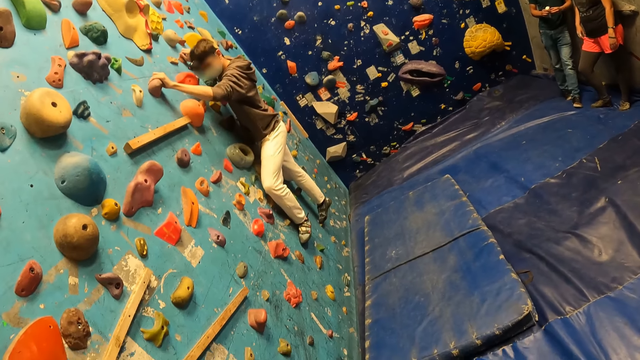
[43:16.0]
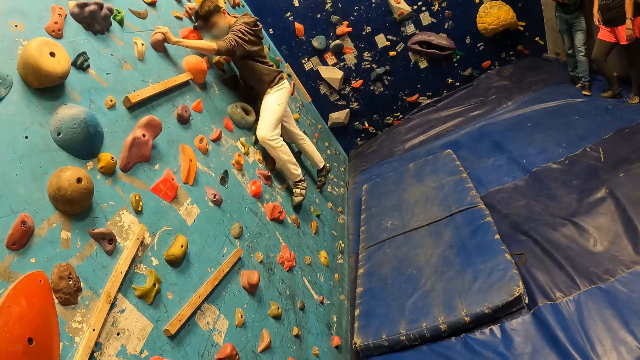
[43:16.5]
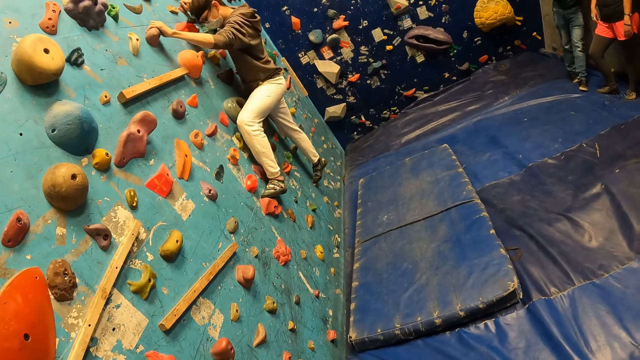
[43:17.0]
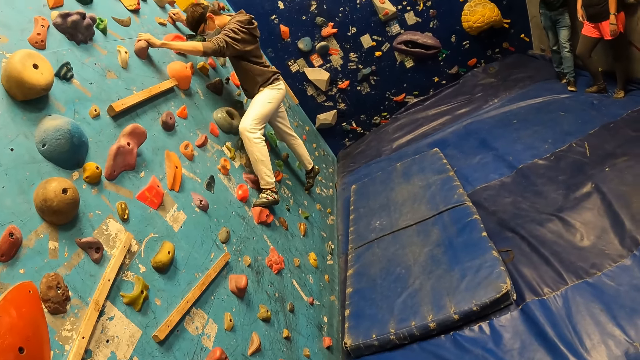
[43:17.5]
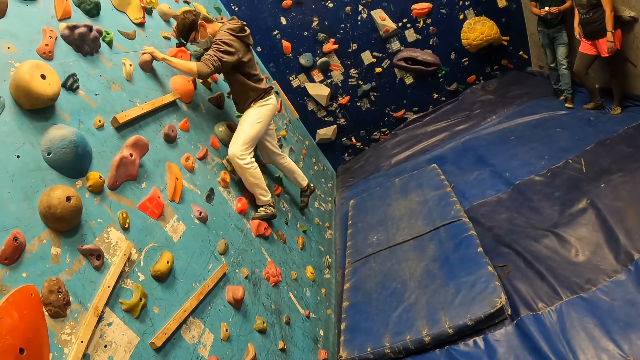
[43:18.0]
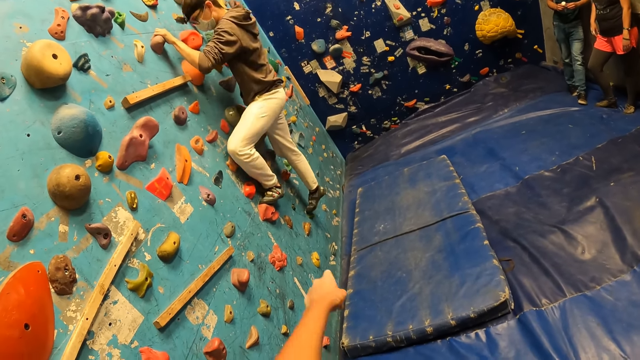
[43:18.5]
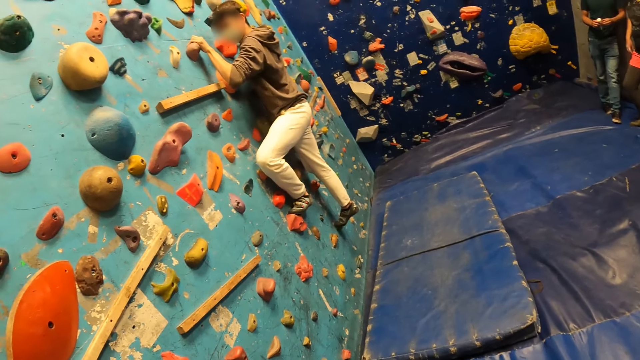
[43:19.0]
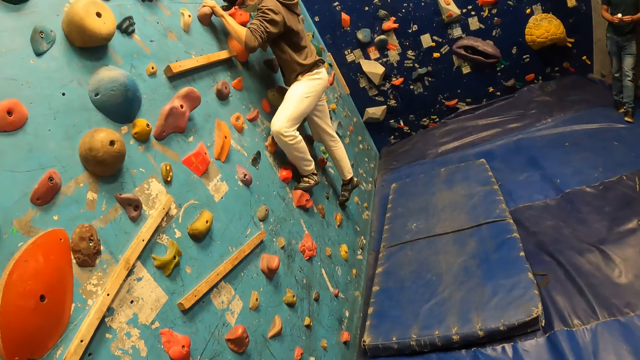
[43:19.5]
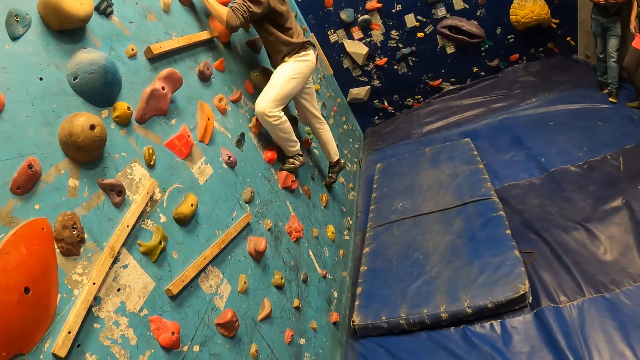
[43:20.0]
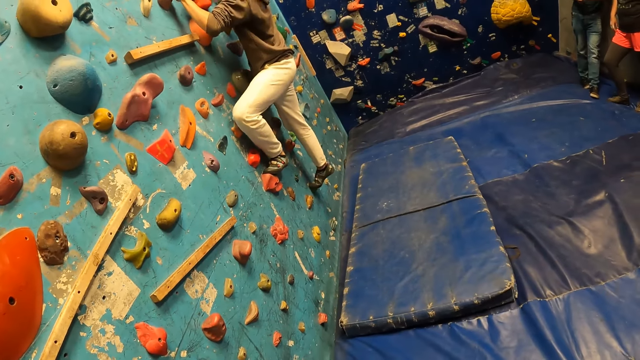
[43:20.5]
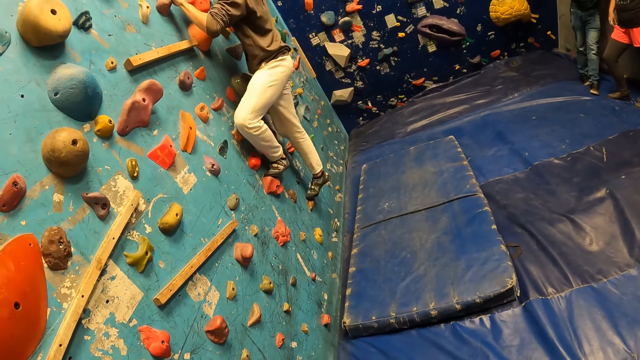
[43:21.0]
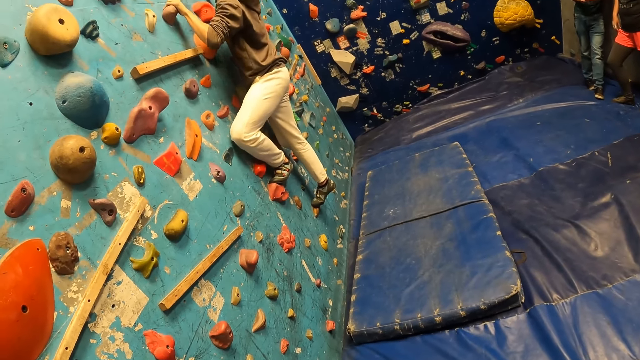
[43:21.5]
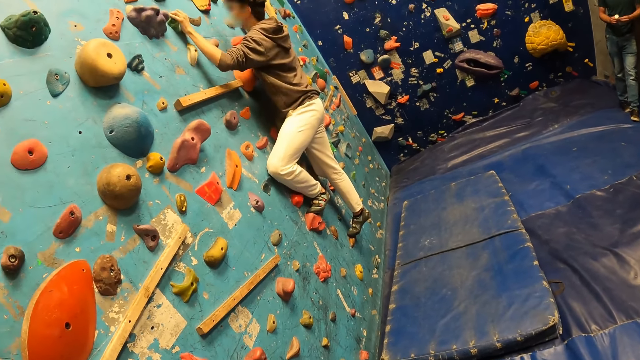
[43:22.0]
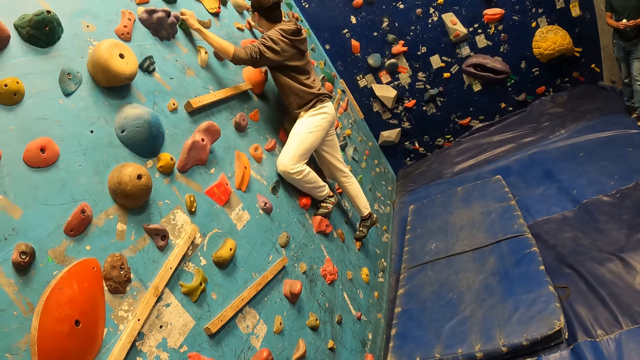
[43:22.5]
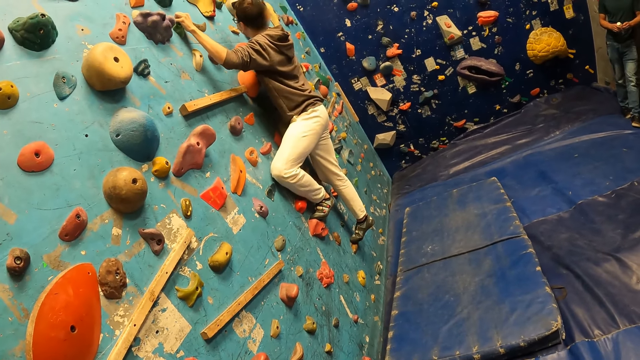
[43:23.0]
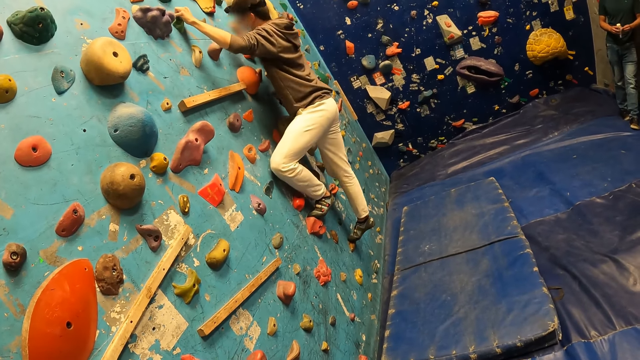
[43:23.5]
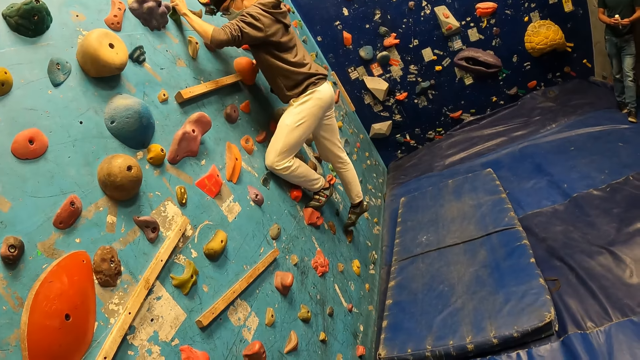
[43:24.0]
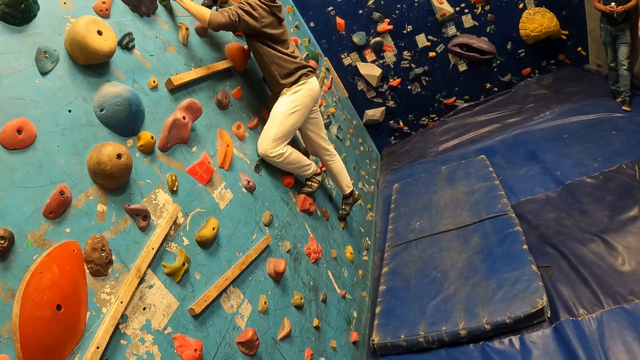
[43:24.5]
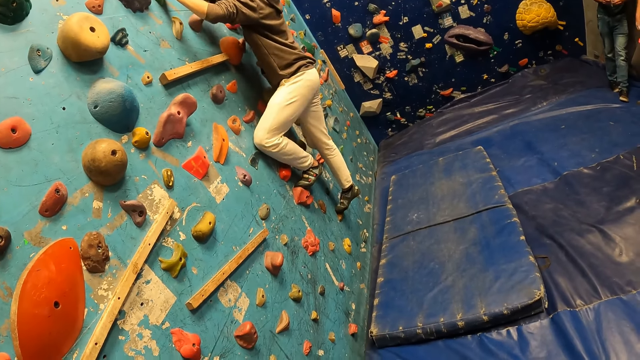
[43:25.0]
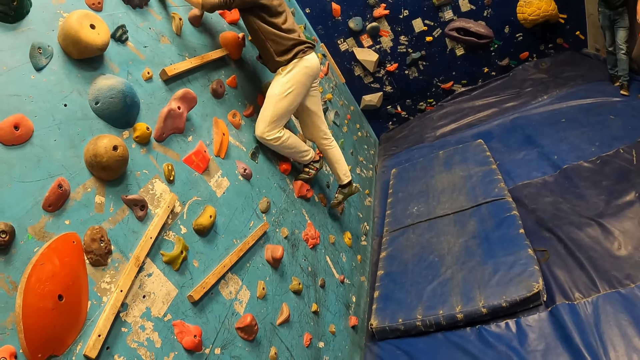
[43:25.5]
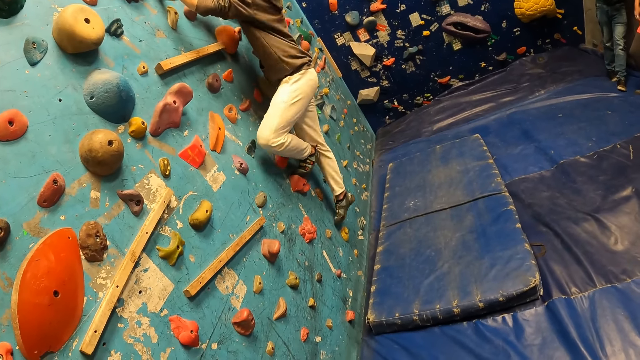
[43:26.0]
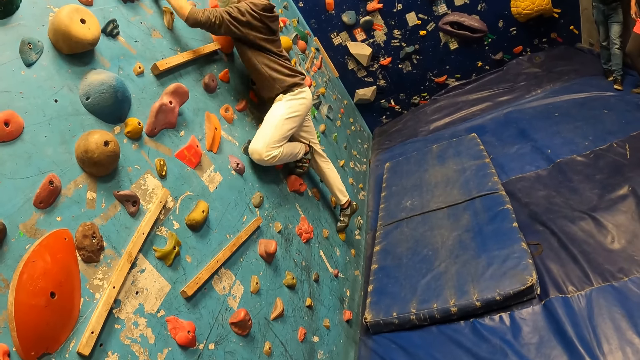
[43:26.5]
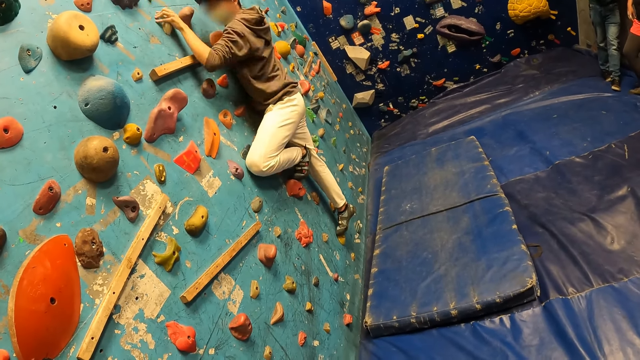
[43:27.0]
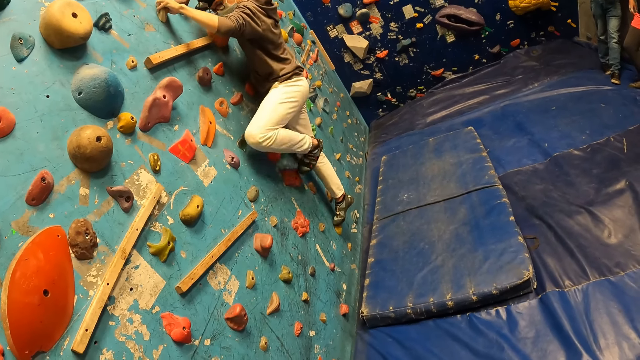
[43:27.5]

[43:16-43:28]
The camera wearer points to the wall with his left hand. He stares at a man's activity.

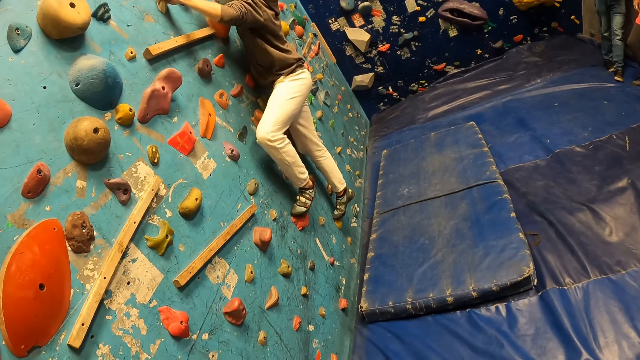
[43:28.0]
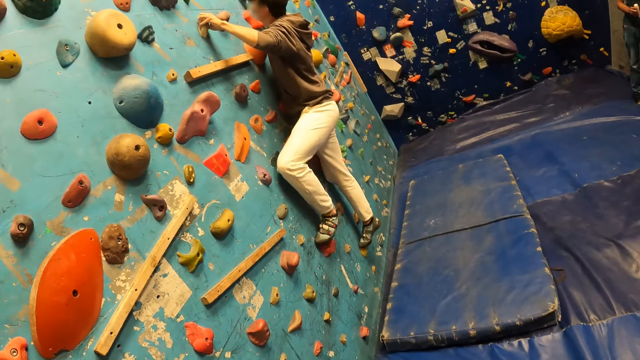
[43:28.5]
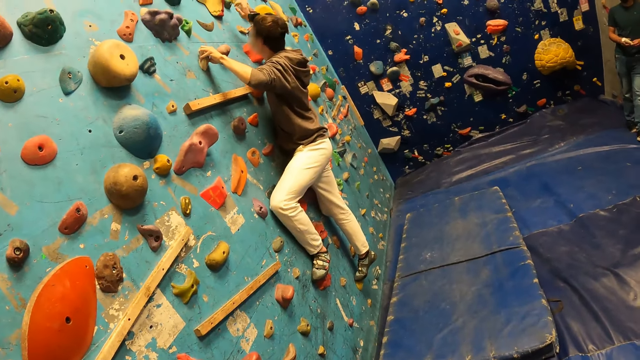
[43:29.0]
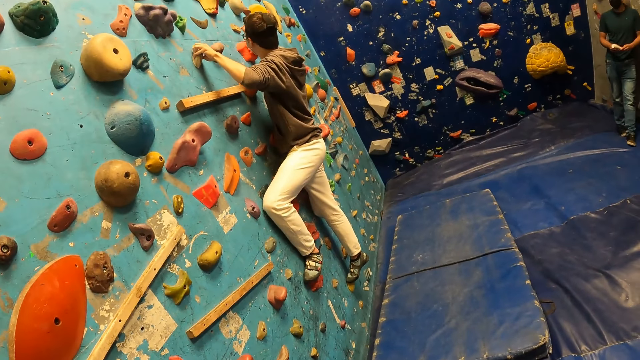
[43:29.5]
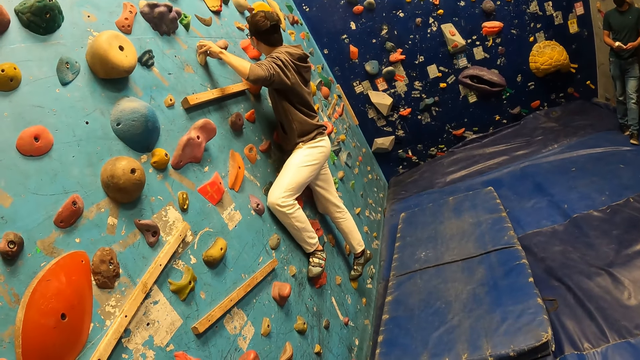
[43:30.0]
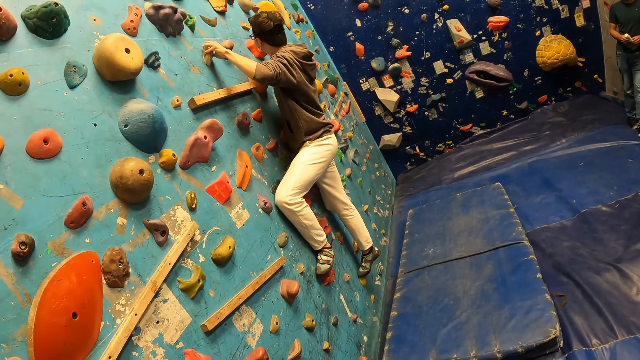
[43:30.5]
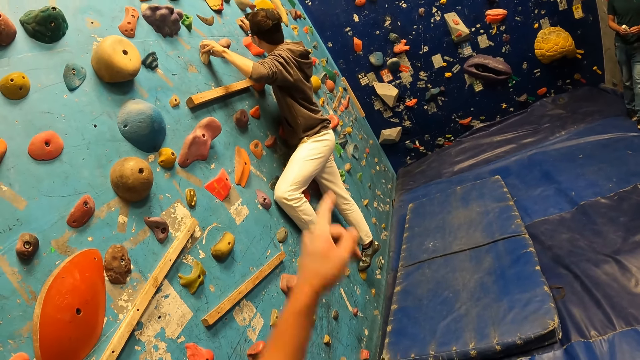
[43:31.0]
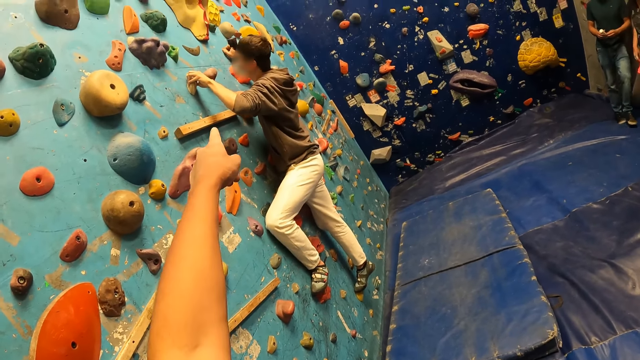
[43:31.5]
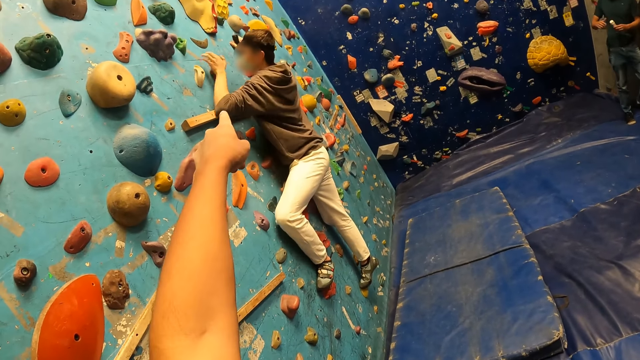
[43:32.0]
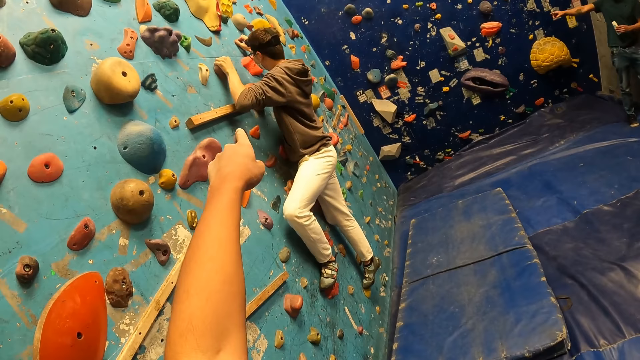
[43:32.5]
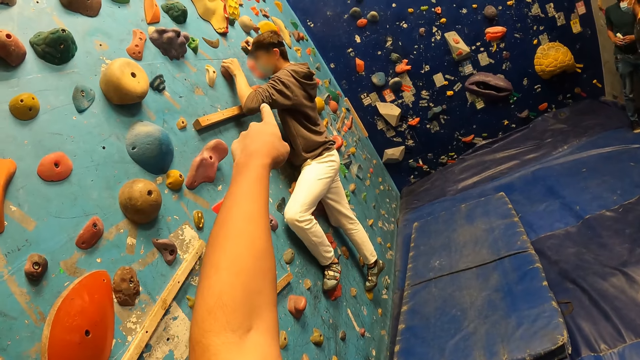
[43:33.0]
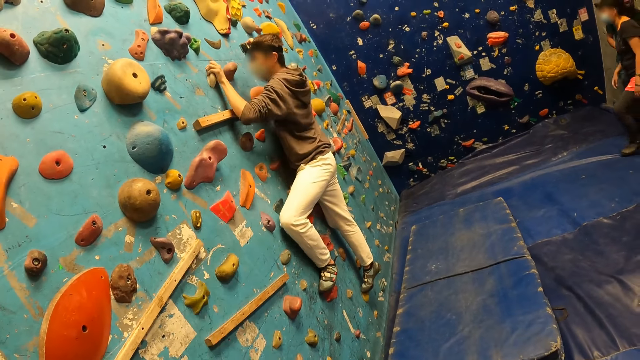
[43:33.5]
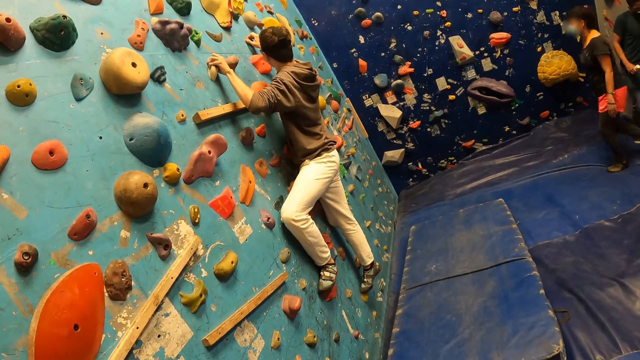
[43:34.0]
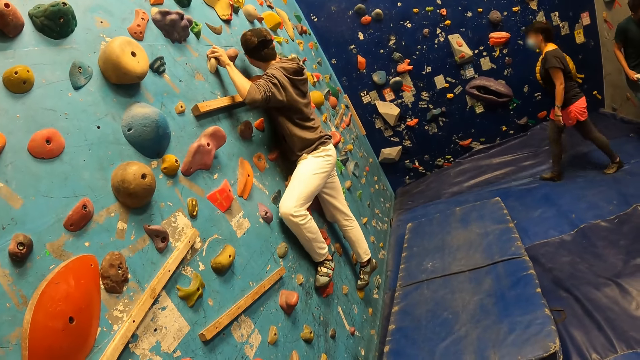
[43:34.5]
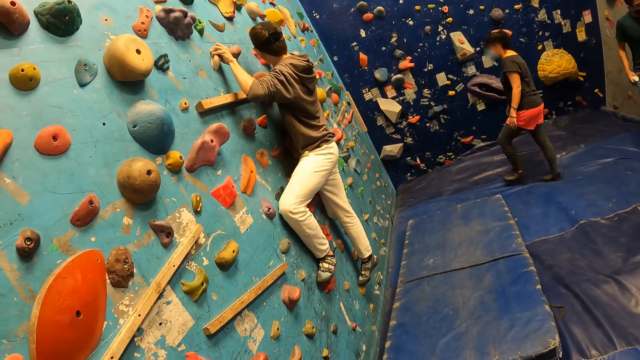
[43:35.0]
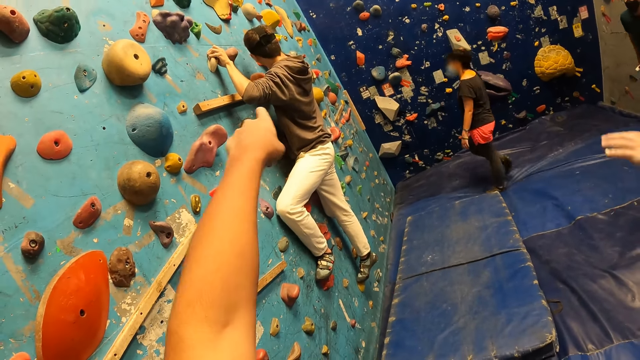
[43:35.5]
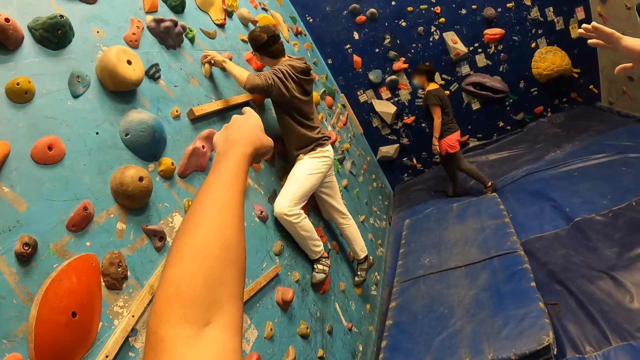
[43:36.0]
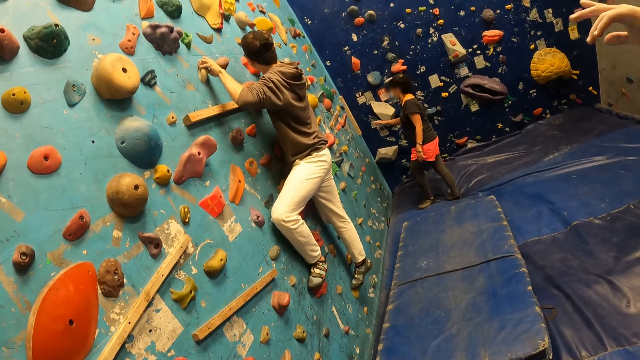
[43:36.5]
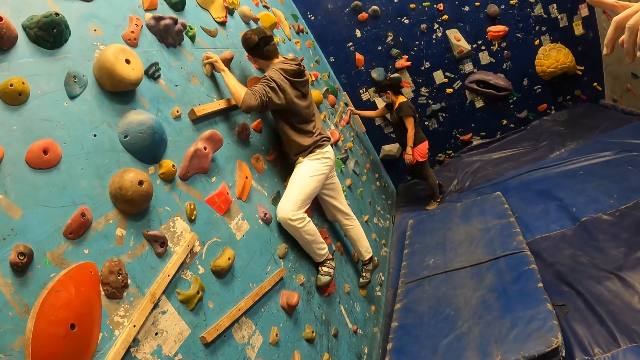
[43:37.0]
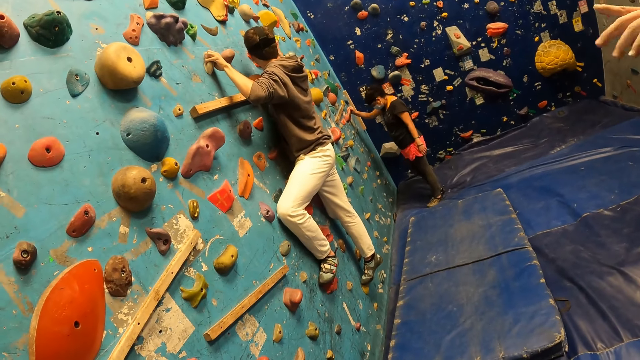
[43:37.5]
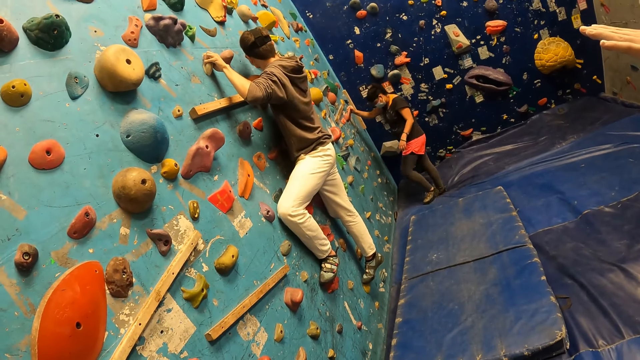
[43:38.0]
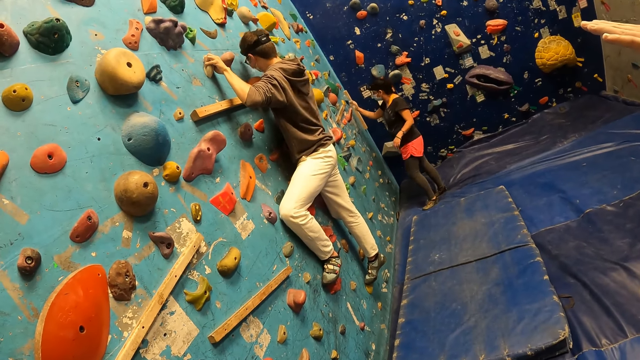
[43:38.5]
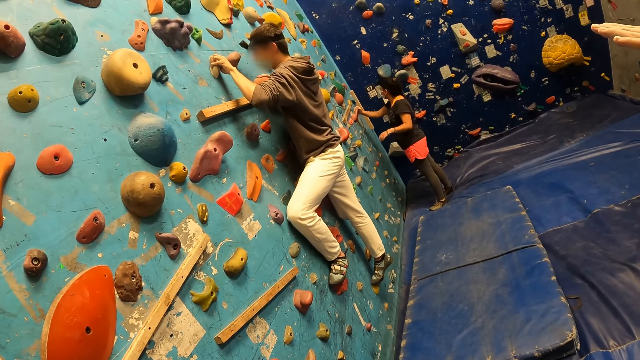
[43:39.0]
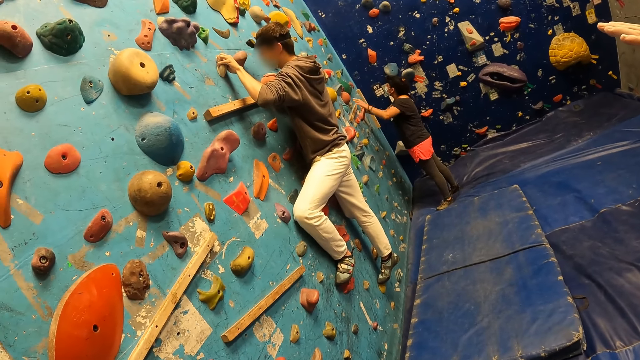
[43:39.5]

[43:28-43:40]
The camera wearer points to the wall with his left hand. He stares at a man's activity. He points towards the wall with his left hand. He stares at the man's activity. A woman climbs on the wall with both hands and legs.
